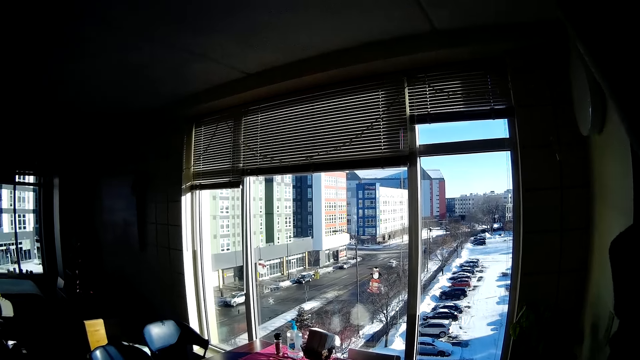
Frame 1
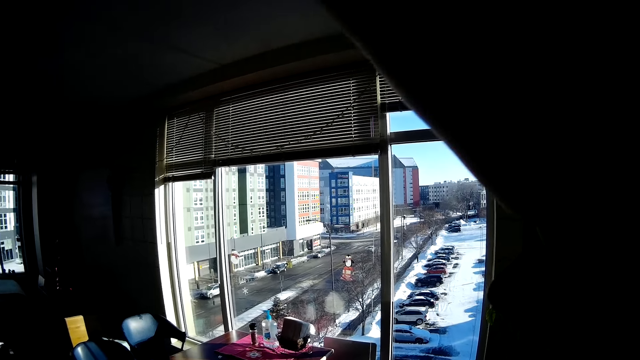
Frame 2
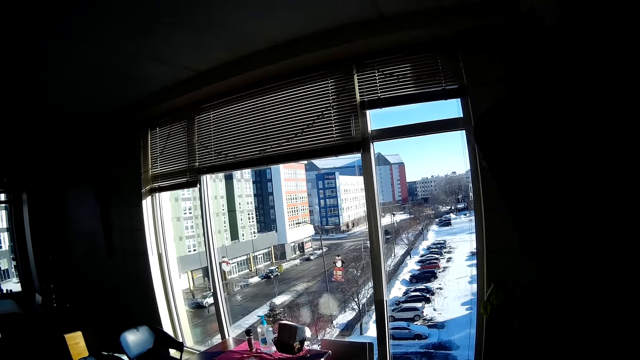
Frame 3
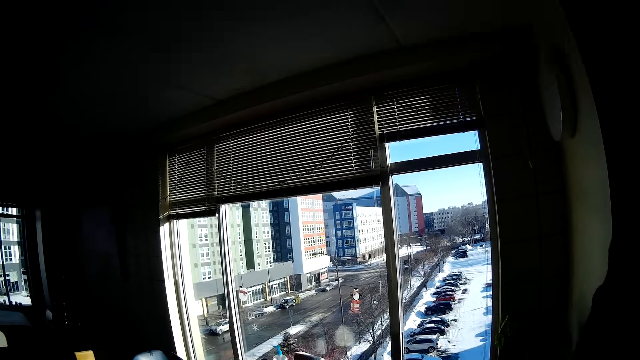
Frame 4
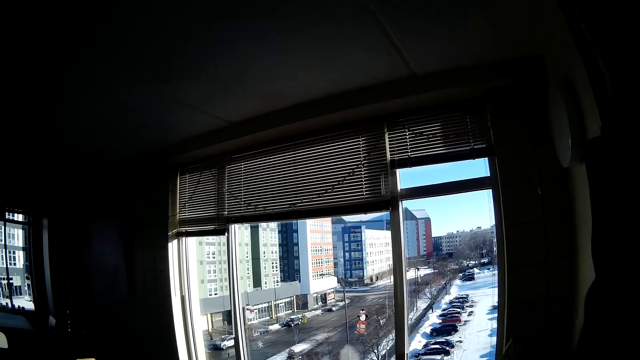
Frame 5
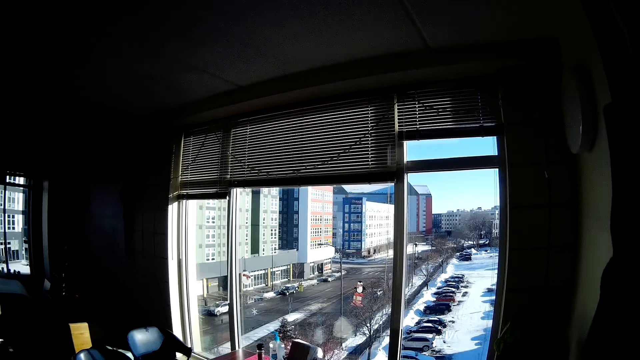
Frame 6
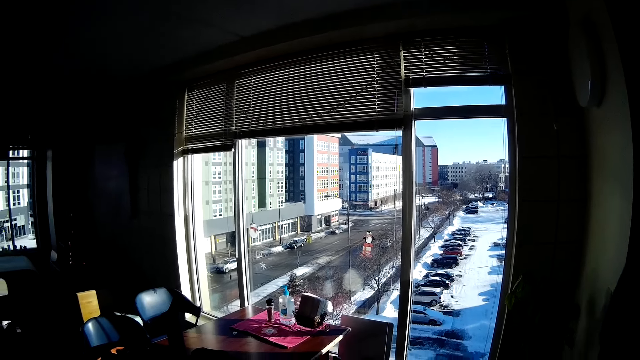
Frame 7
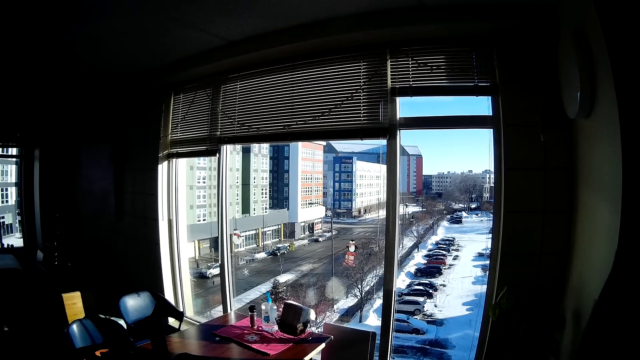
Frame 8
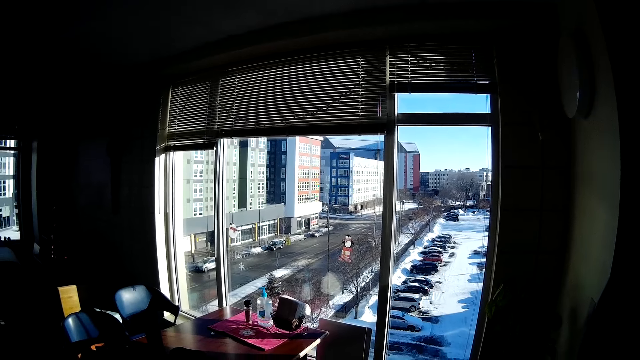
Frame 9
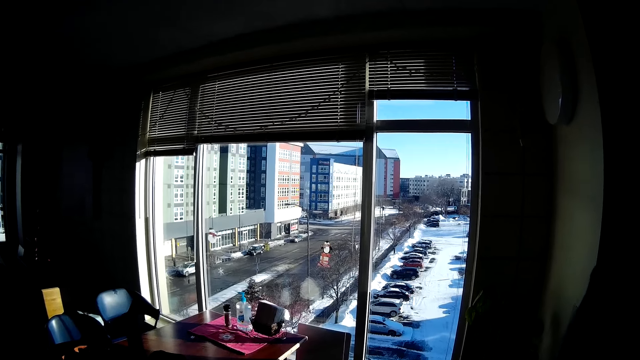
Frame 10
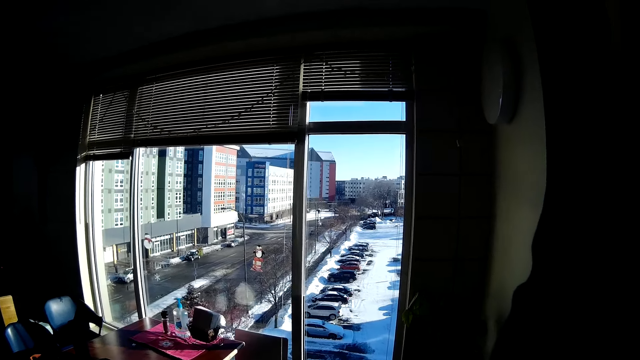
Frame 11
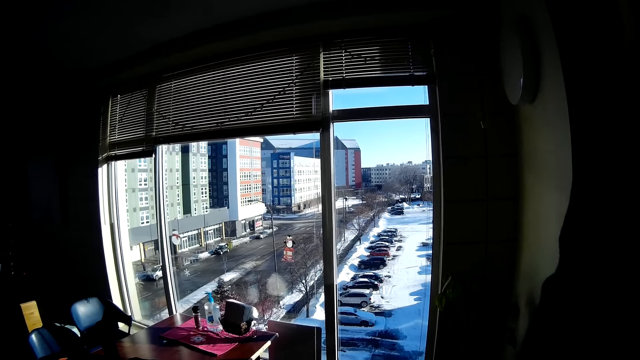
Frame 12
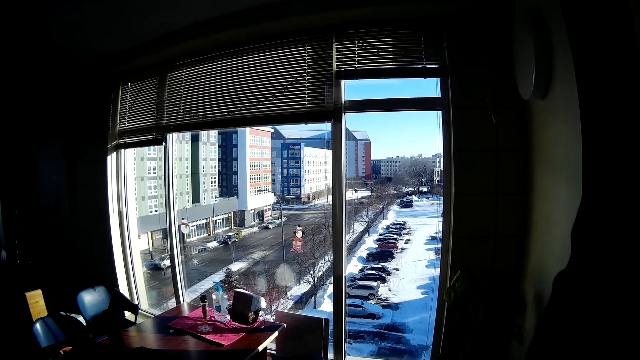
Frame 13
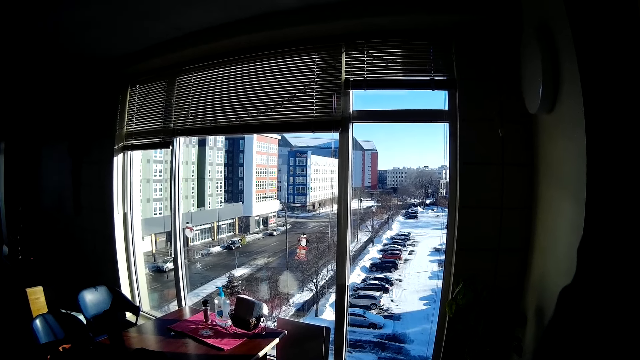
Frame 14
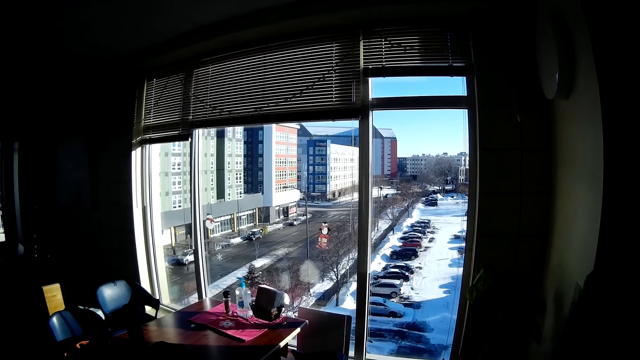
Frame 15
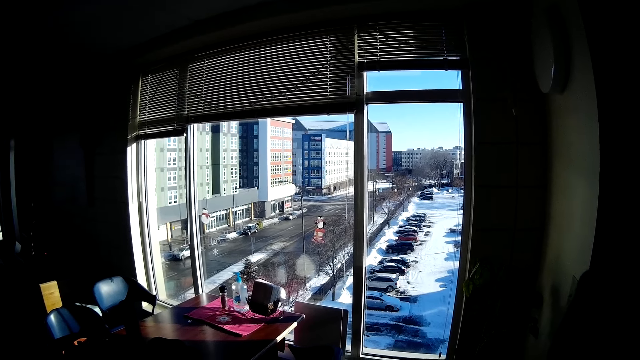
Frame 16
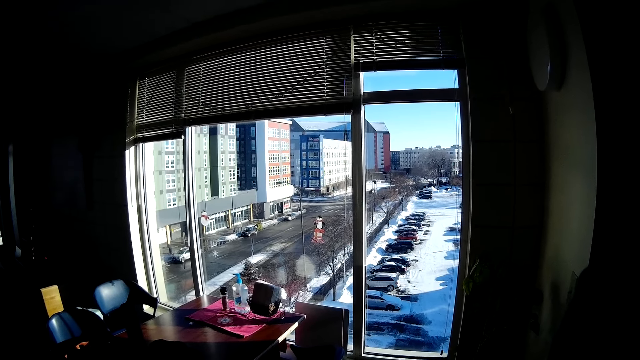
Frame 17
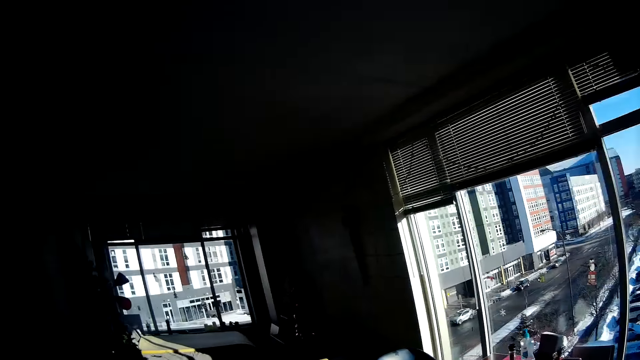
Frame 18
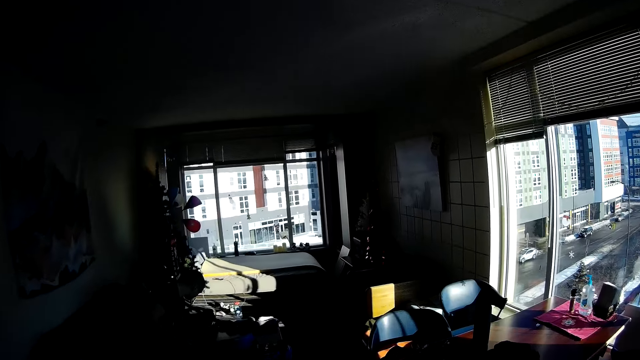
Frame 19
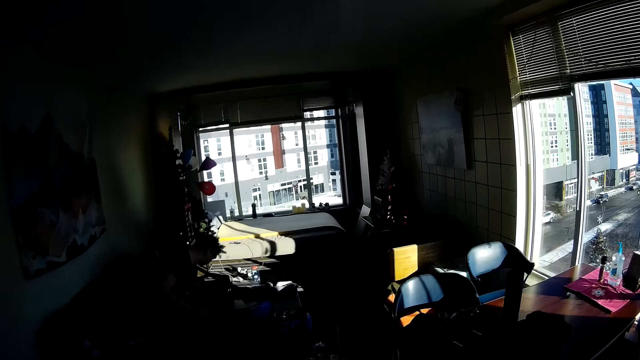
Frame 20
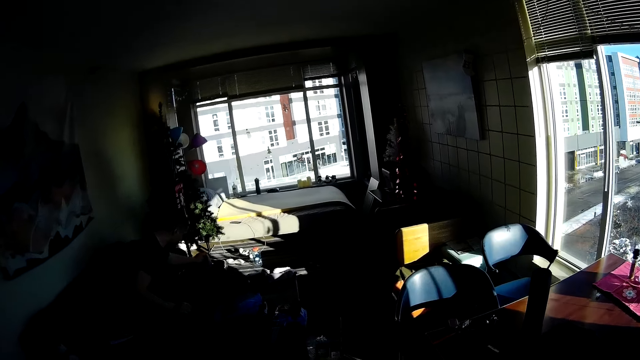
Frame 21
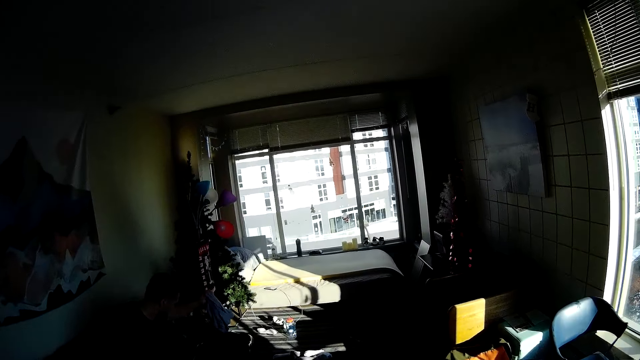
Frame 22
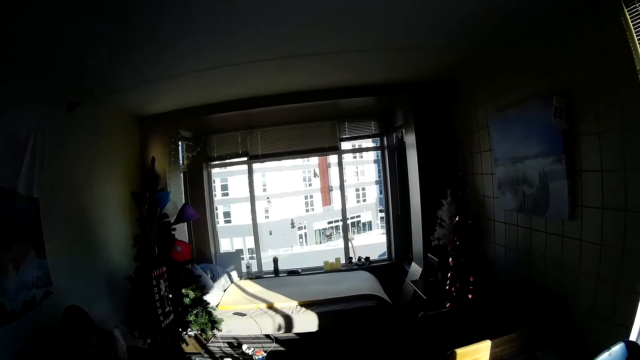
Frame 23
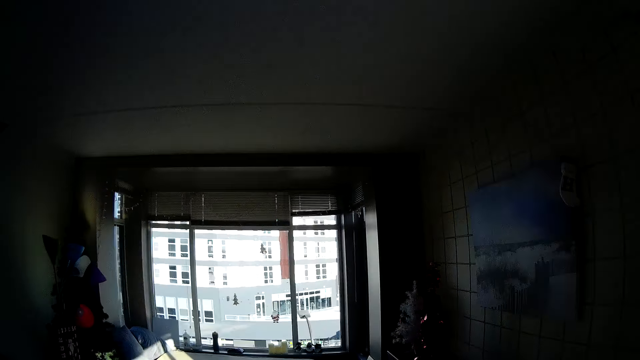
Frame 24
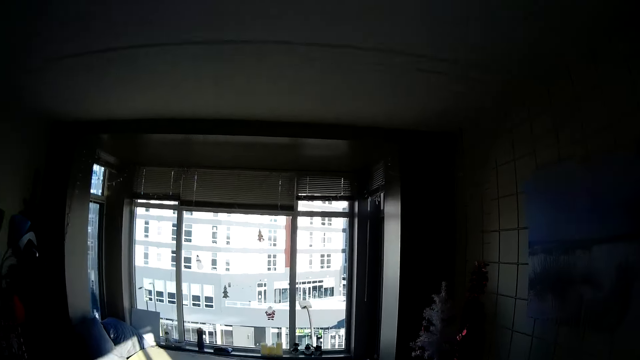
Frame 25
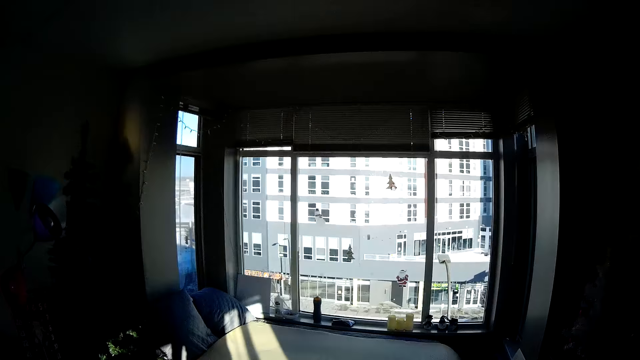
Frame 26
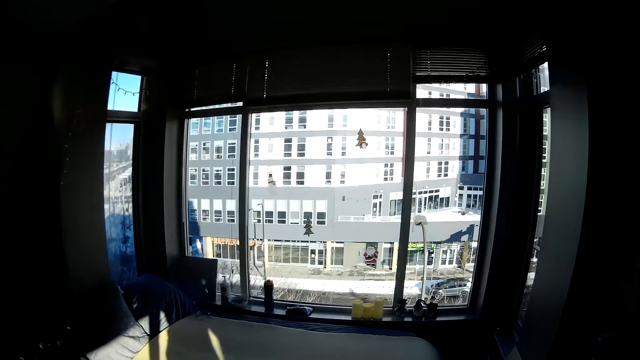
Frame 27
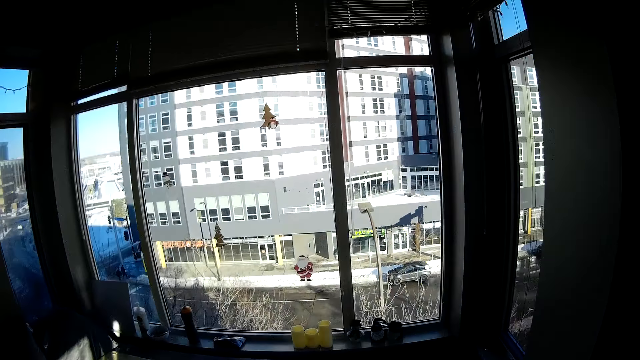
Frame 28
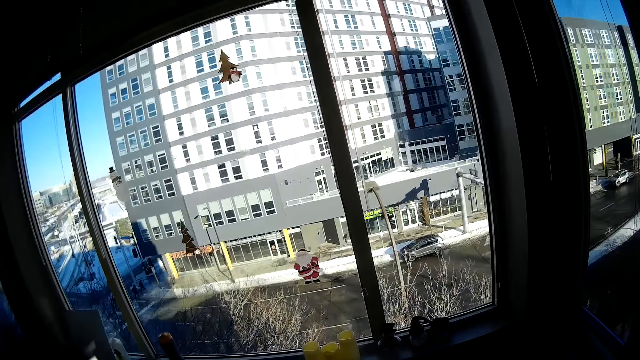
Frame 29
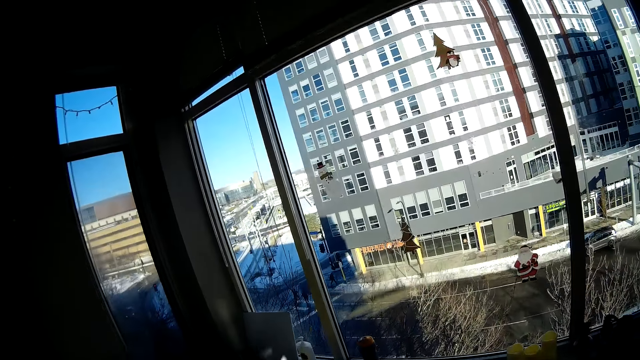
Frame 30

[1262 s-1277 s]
The camera wearer walks around.

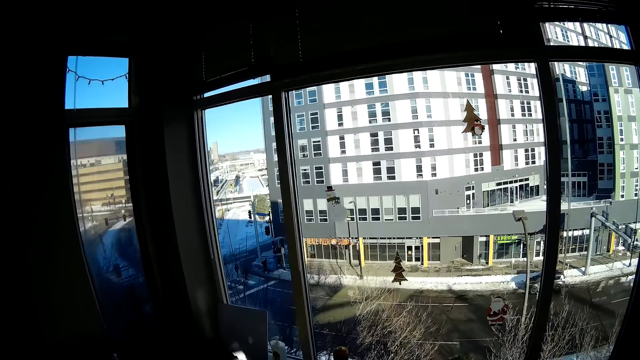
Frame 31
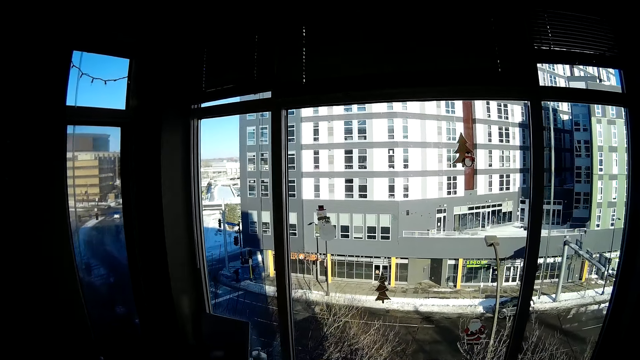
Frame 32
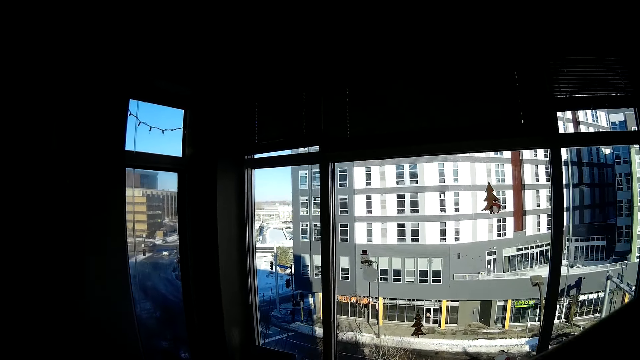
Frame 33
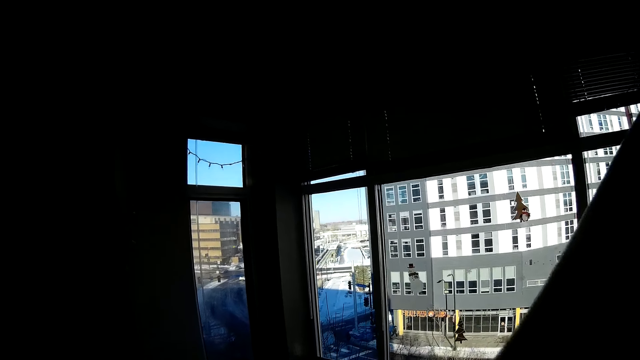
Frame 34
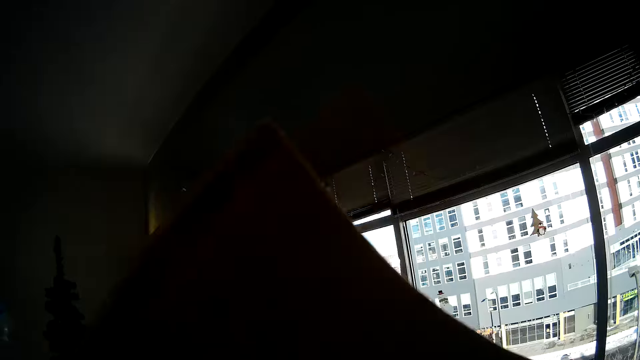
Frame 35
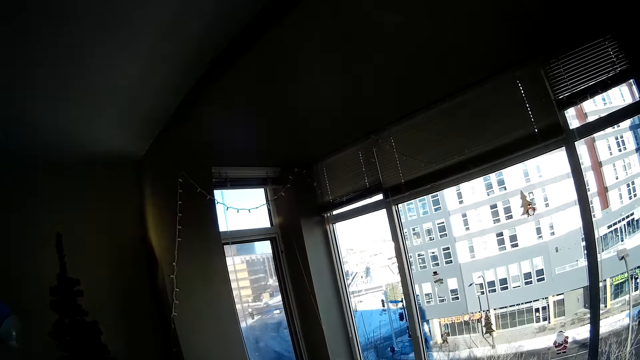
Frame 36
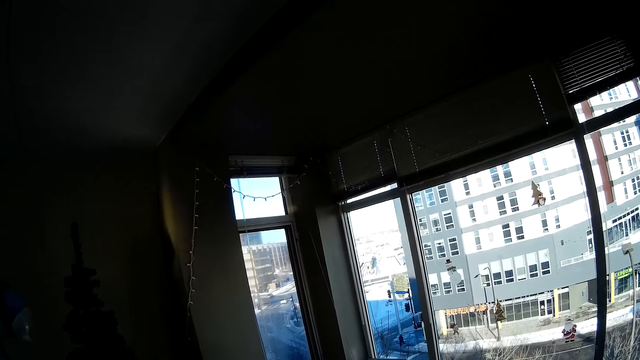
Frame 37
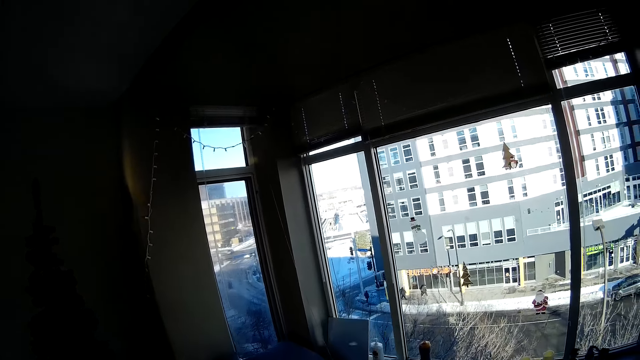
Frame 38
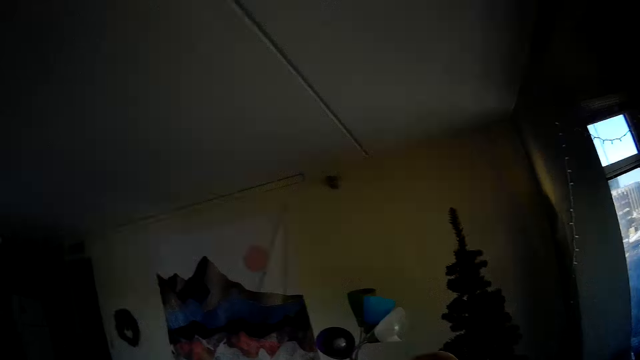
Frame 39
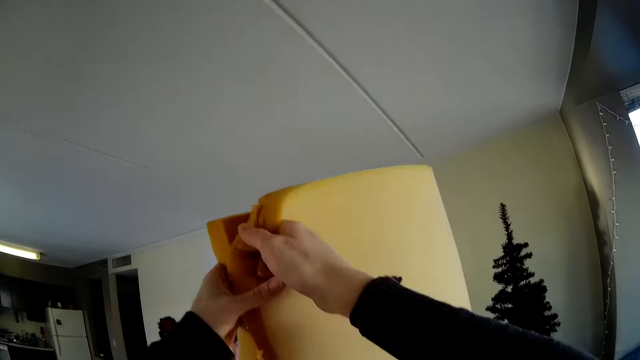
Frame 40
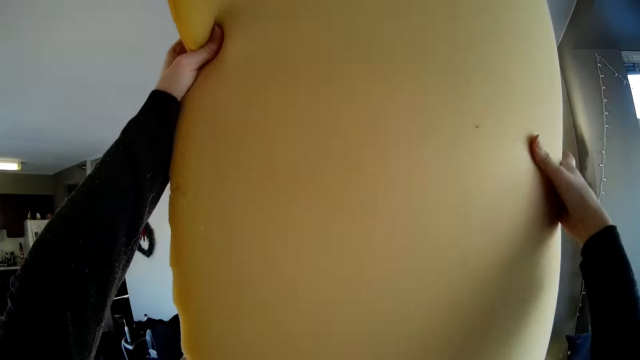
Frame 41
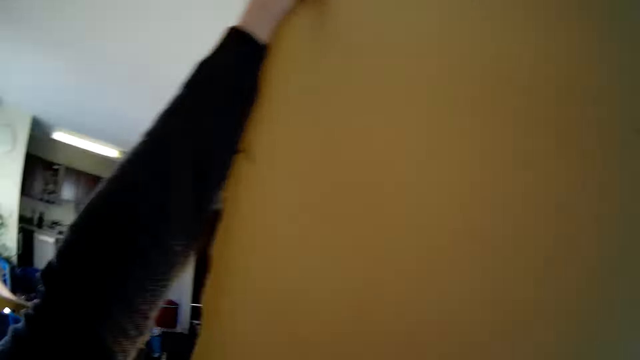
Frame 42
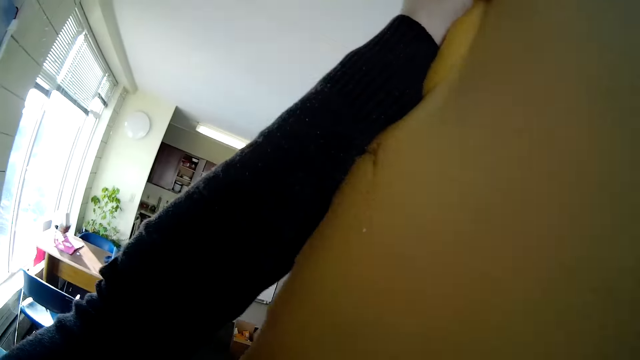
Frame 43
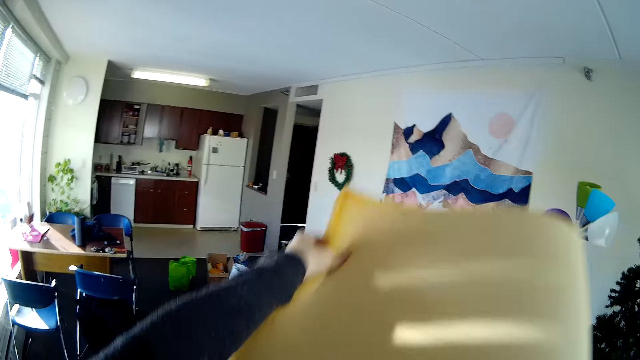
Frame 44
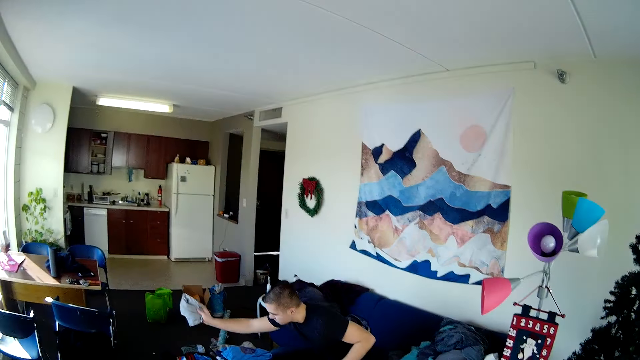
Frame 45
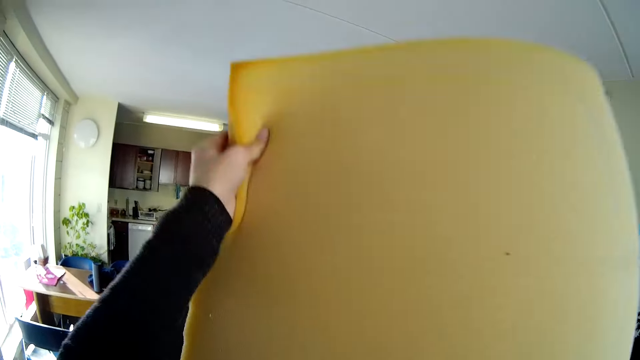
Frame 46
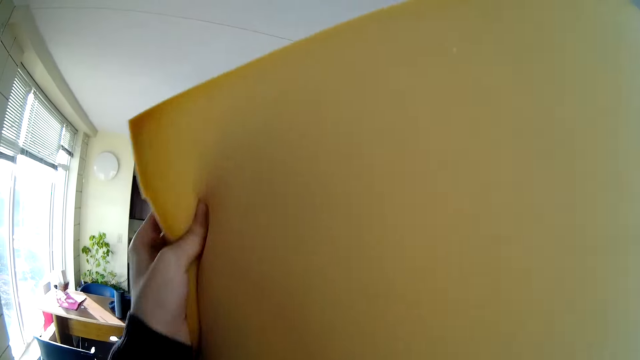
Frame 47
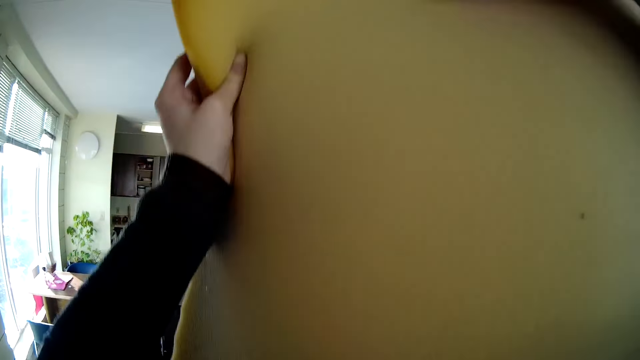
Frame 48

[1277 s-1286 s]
The camera wearer lifts something. They fold a sponge.
